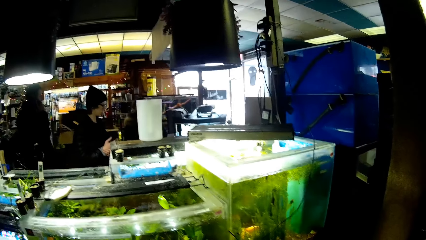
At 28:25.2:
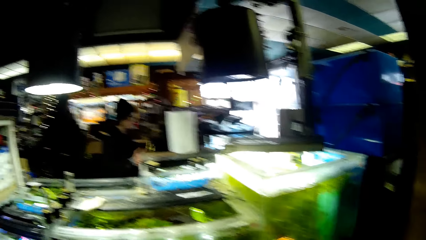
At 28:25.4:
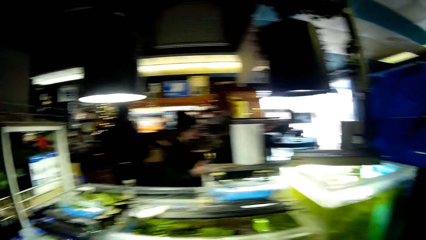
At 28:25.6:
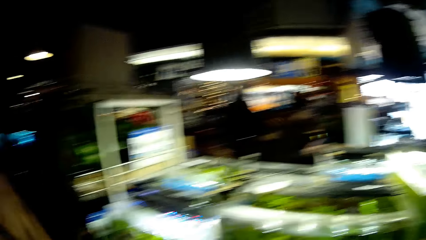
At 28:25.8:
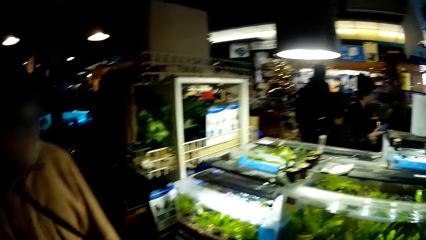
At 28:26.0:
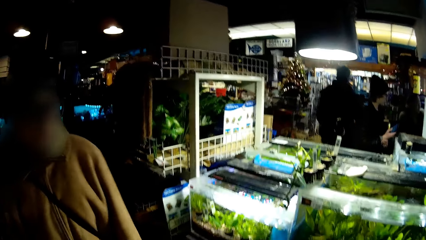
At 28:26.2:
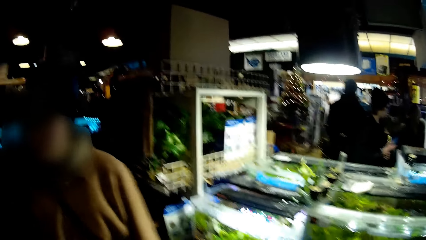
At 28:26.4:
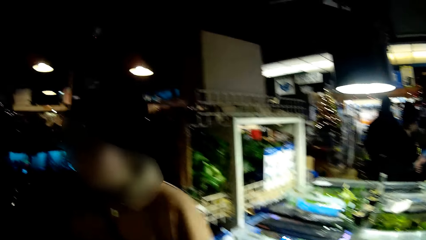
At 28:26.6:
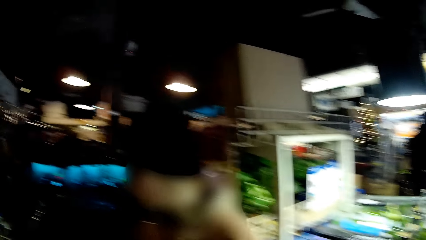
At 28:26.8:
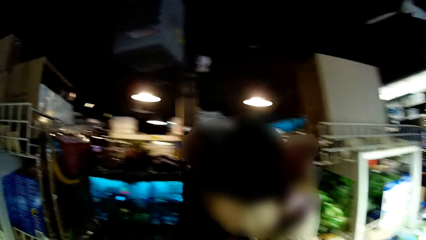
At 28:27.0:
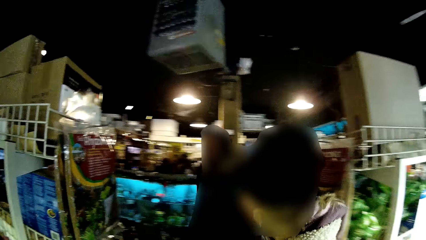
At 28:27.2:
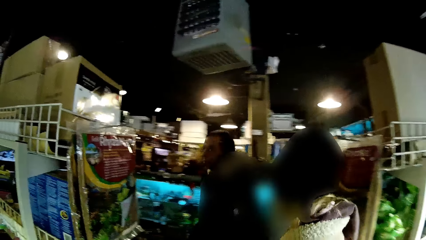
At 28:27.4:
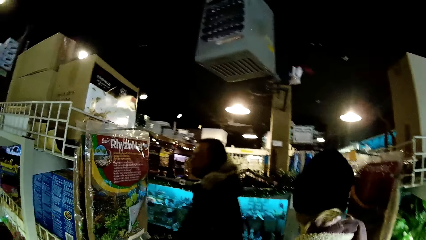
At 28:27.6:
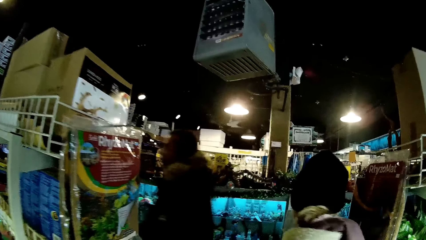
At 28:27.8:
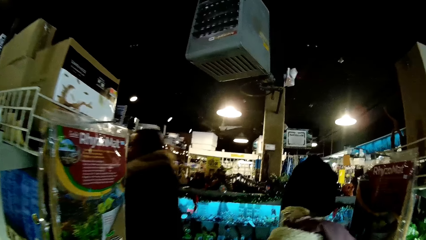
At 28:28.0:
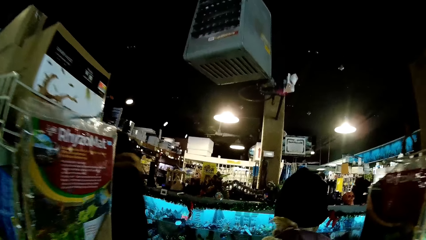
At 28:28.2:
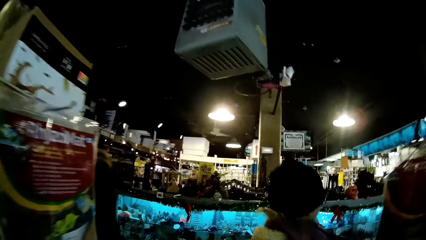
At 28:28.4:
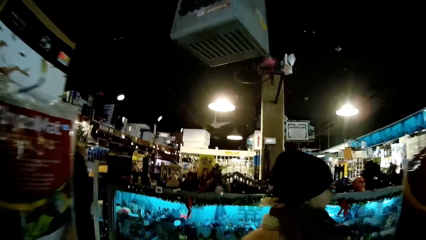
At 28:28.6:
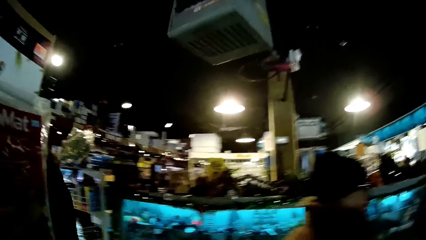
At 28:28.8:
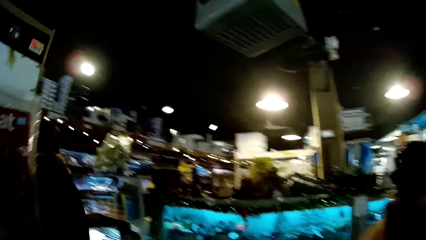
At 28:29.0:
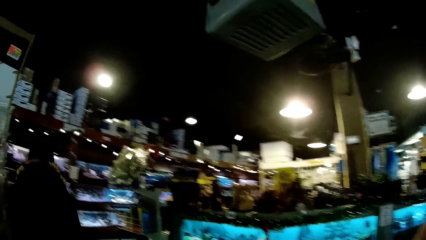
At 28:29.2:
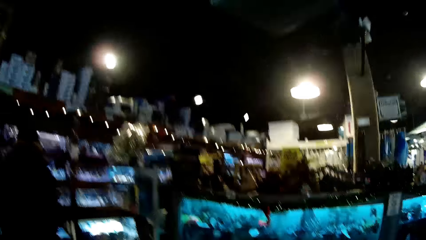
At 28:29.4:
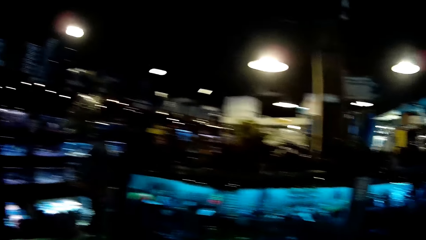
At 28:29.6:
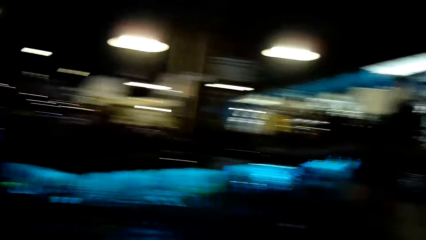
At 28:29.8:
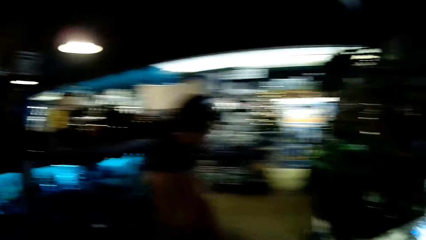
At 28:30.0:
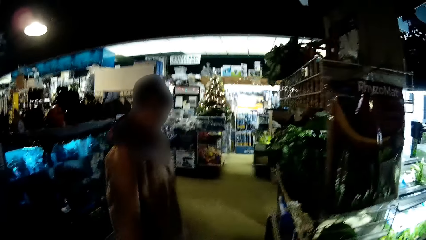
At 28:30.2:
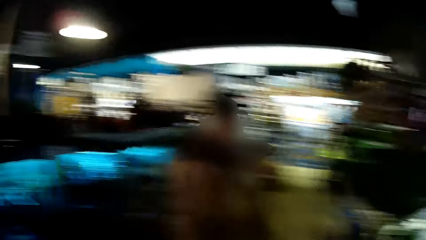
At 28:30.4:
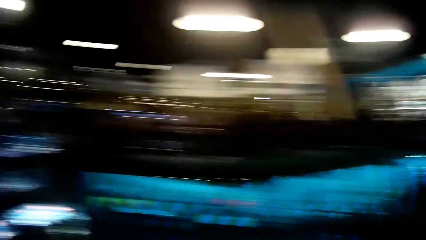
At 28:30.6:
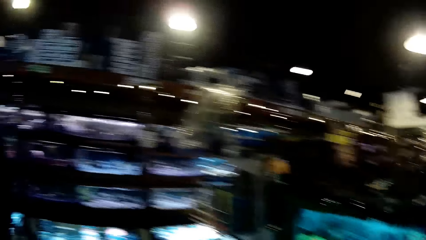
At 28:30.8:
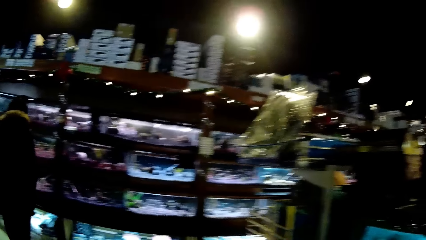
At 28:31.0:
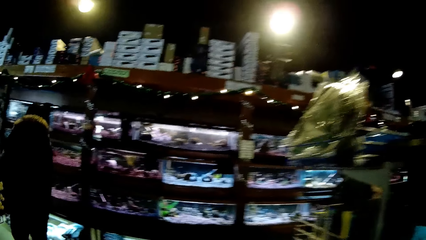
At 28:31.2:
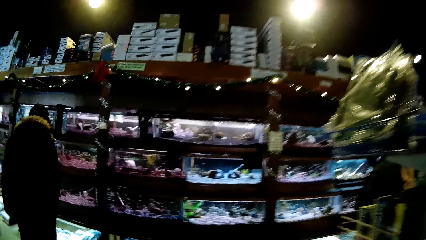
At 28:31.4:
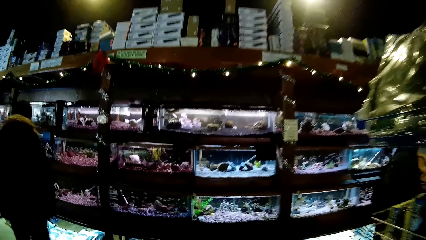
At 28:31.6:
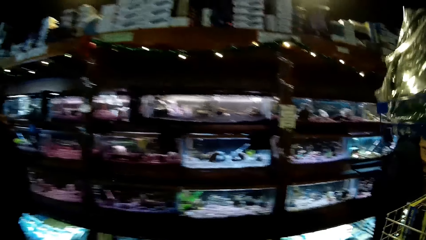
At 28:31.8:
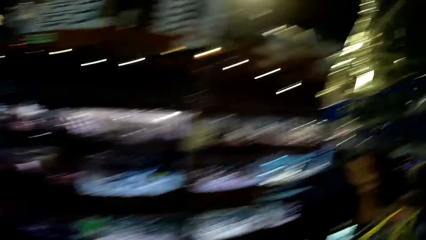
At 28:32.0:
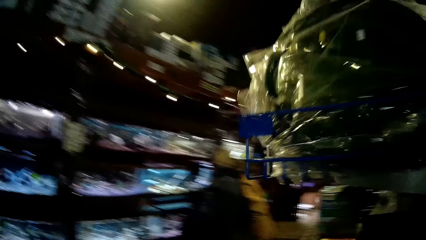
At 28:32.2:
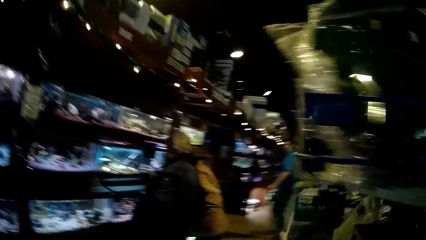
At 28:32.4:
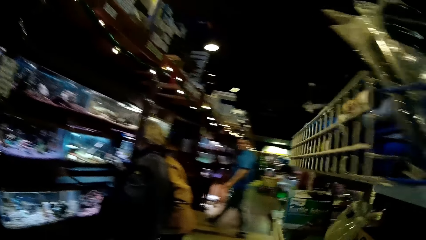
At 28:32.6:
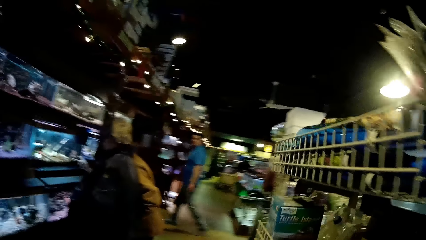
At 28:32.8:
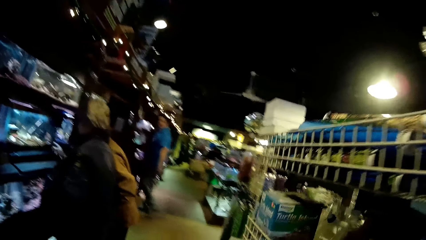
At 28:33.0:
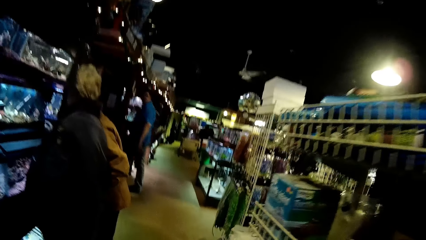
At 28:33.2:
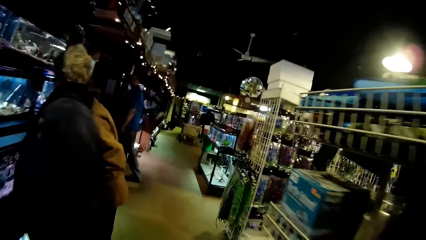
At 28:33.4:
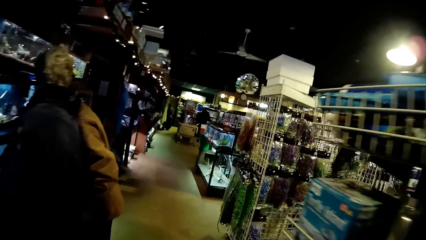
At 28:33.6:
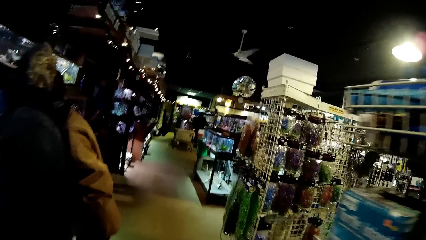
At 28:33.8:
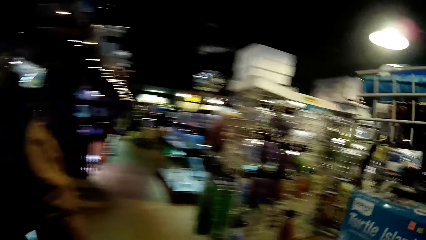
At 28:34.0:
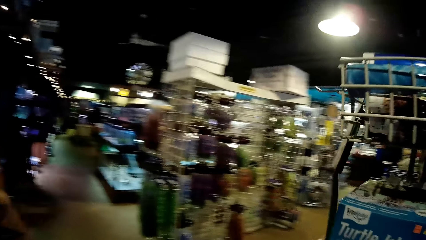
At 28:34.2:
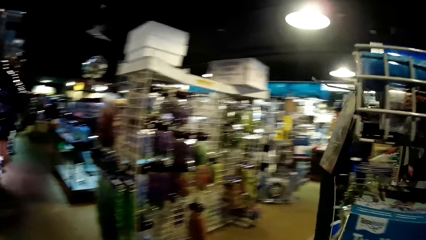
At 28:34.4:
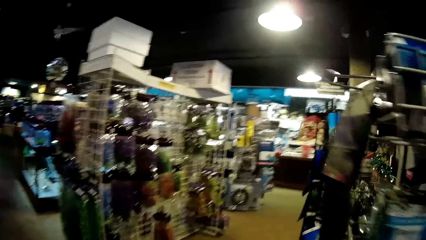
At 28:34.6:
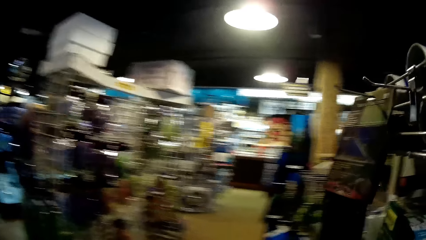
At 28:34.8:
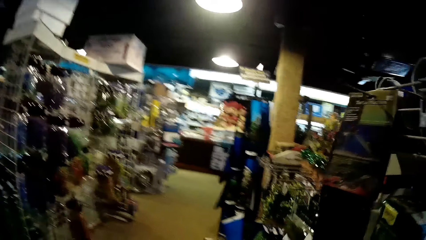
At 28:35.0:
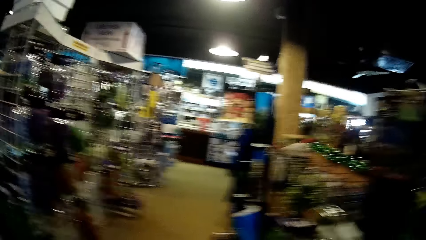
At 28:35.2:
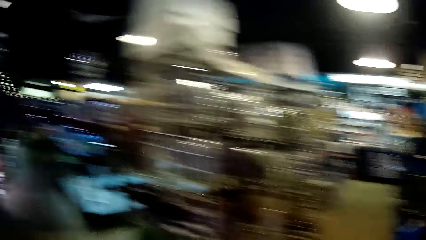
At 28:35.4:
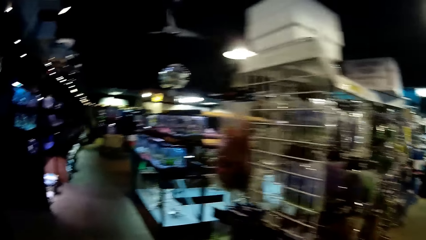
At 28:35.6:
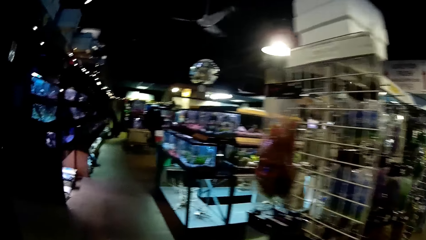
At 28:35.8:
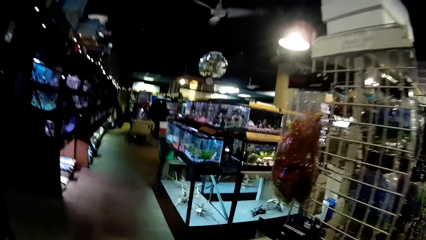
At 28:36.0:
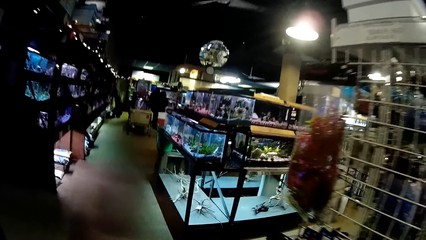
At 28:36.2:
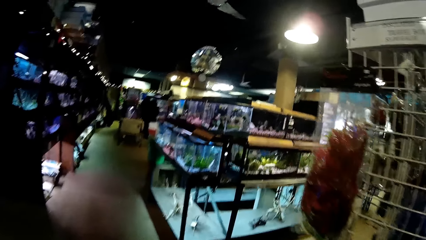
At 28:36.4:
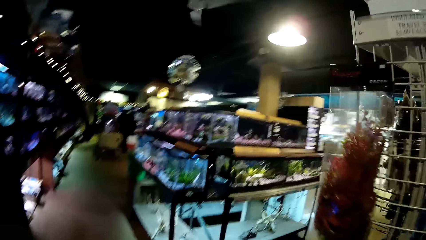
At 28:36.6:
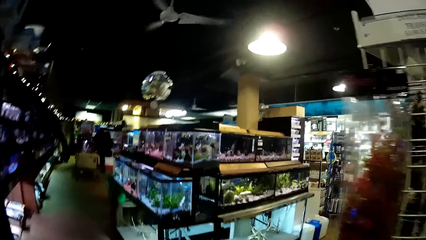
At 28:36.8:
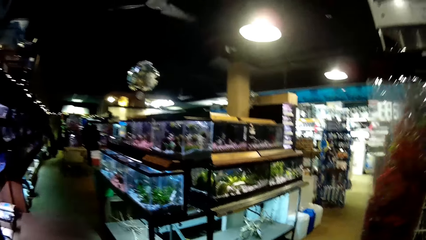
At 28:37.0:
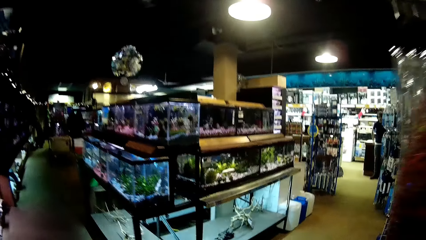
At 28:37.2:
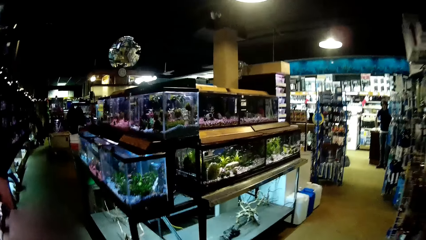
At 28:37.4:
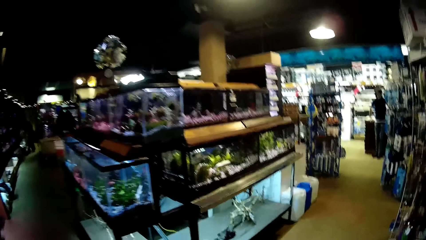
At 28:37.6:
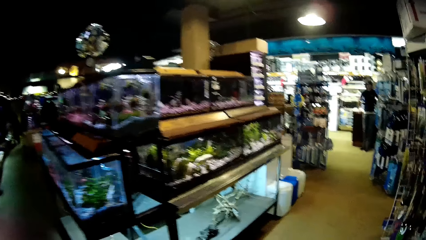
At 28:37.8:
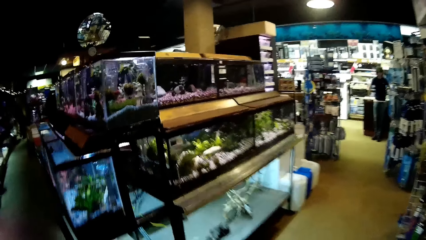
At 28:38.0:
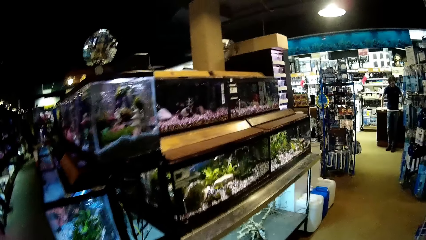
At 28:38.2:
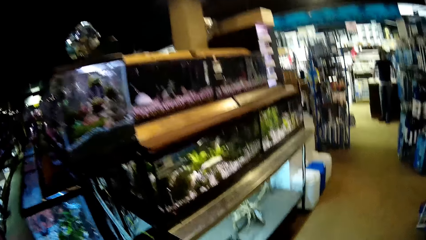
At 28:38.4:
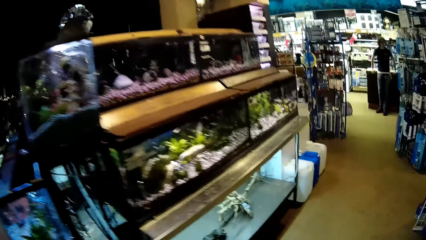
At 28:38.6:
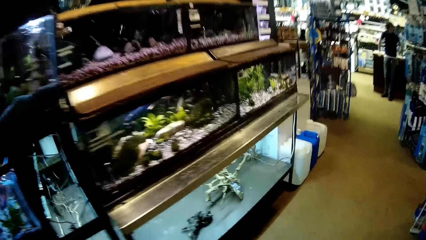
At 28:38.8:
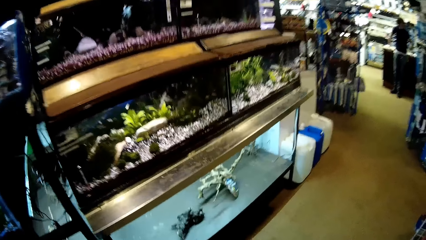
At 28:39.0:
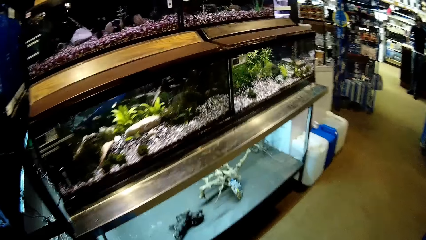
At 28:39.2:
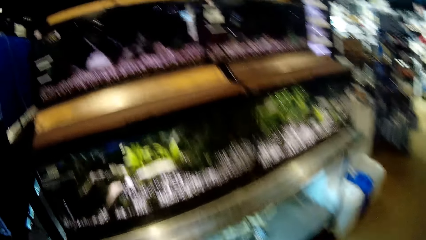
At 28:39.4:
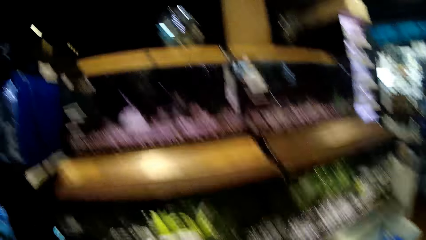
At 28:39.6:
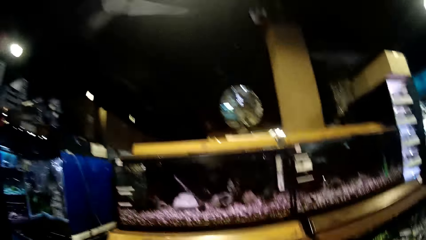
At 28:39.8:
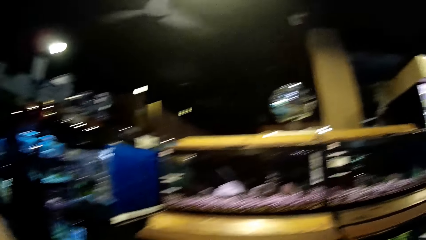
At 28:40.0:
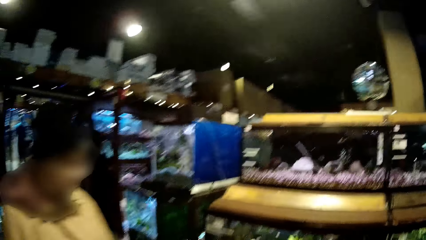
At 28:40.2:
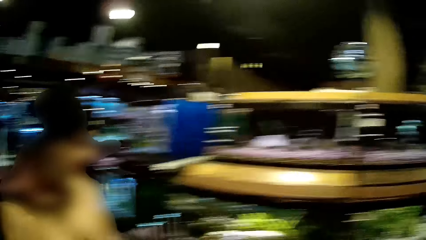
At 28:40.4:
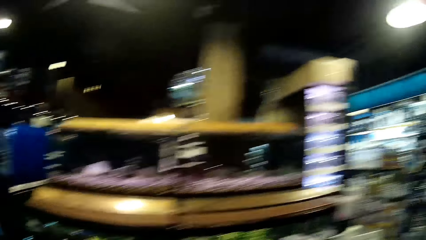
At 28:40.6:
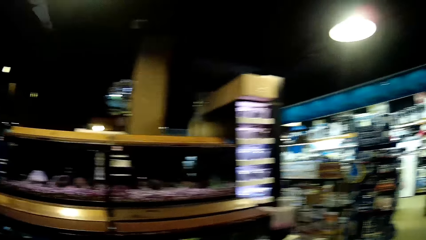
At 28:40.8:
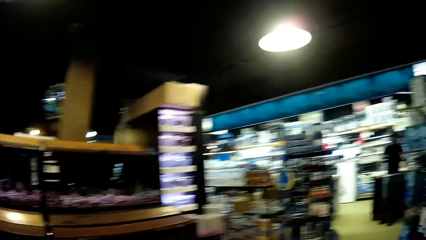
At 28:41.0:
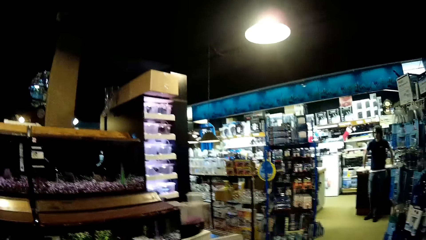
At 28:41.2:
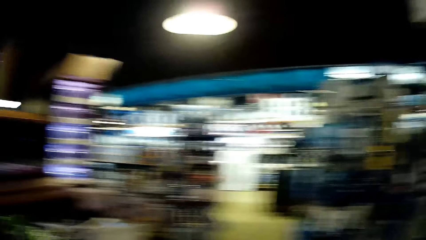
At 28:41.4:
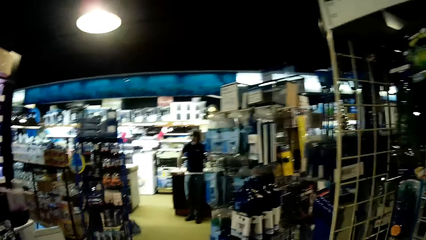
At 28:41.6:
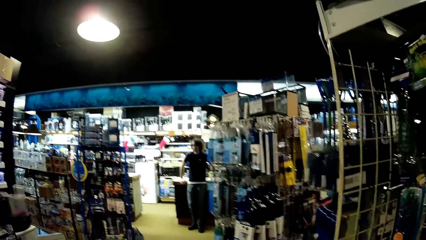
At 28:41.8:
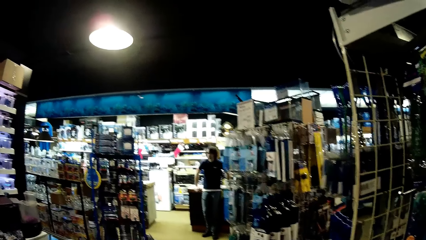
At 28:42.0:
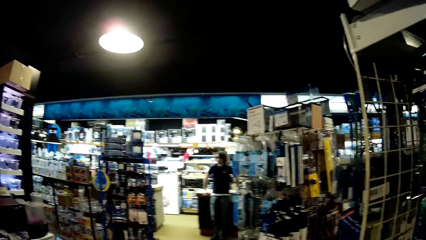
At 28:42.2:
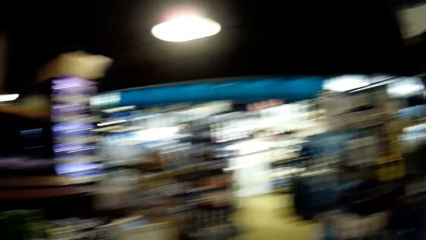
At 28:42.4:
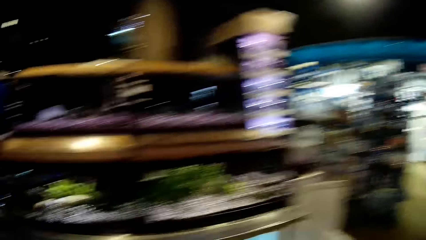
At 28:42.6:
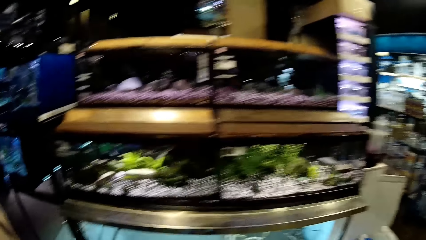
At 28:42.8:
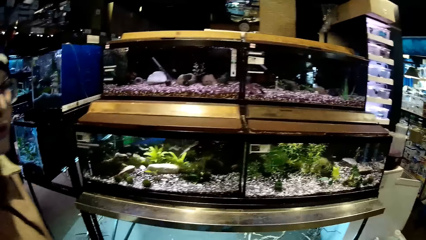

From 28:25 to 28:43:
The camera wearer follows a woman. A man walks past the woman. The camera wearer looks around. They walk around the store. Another woman and a third woman scan through some transparent glass tanks. The camera wearer walks past the two women. They scan through some aquatic animals in transparent glass tanks with the first woman. They look around.
